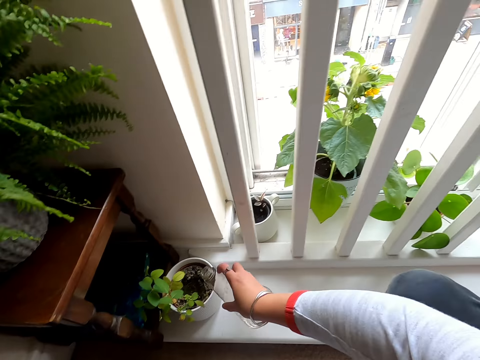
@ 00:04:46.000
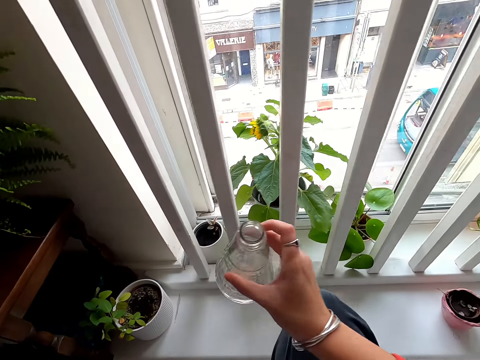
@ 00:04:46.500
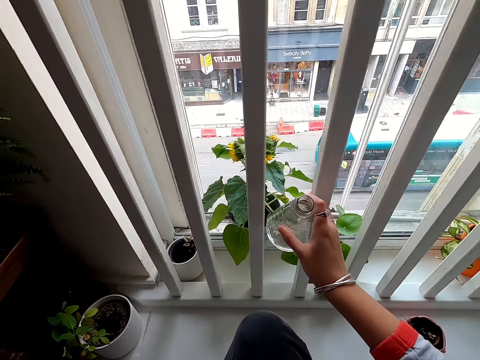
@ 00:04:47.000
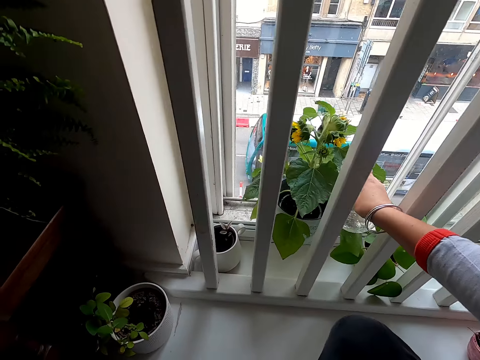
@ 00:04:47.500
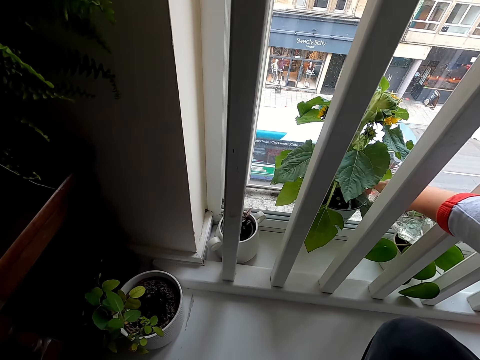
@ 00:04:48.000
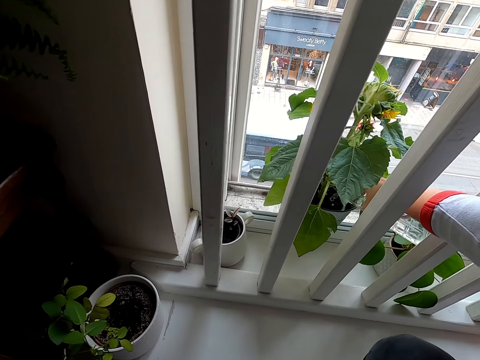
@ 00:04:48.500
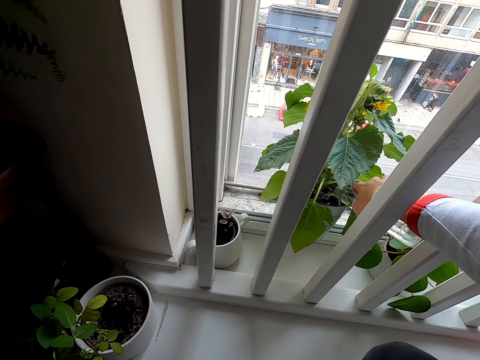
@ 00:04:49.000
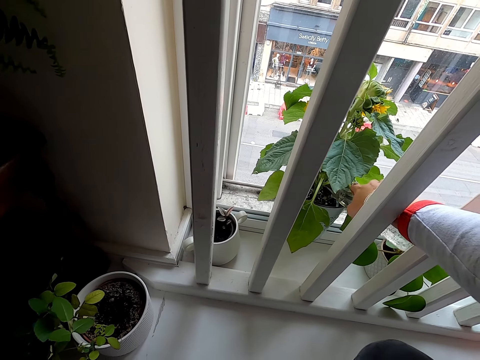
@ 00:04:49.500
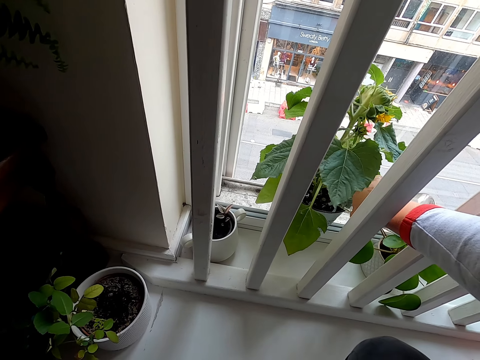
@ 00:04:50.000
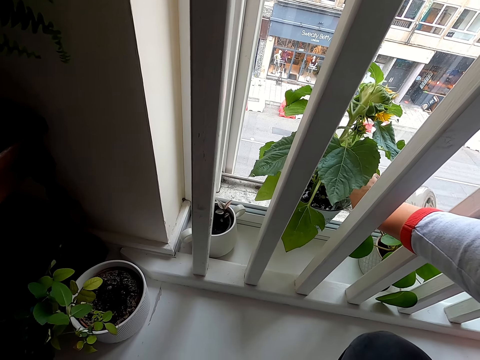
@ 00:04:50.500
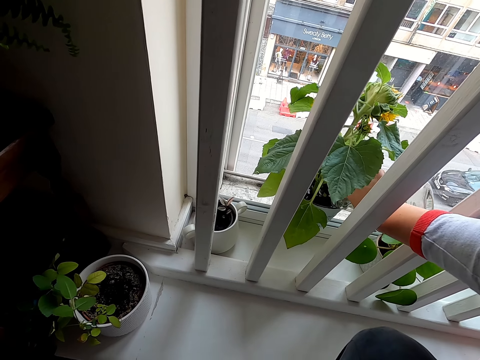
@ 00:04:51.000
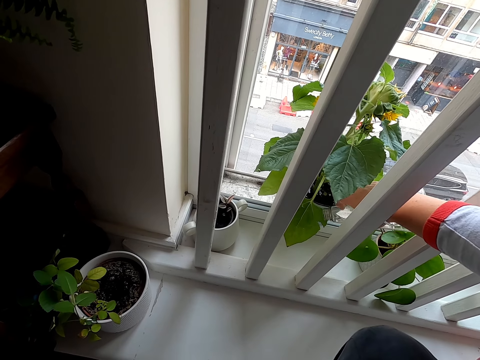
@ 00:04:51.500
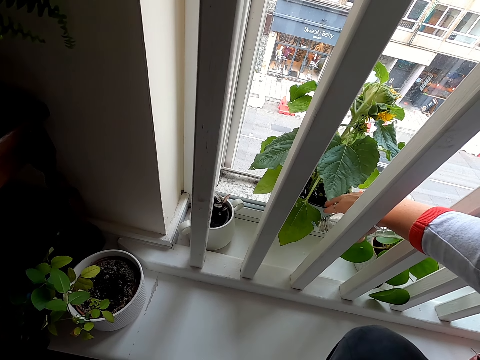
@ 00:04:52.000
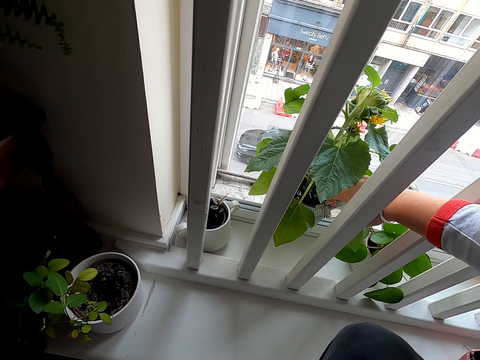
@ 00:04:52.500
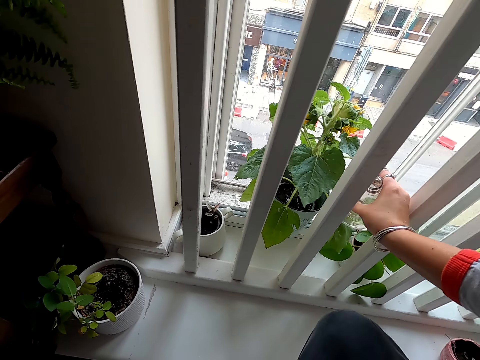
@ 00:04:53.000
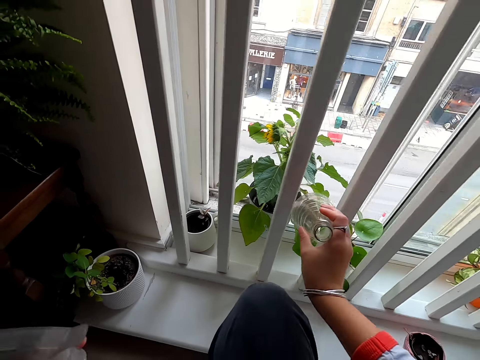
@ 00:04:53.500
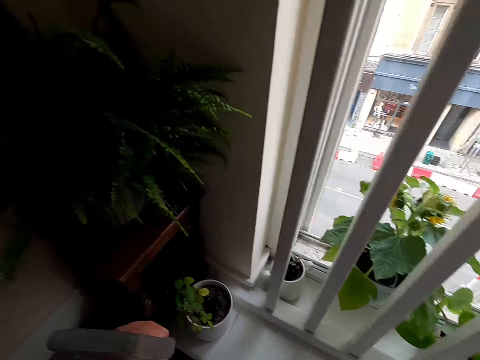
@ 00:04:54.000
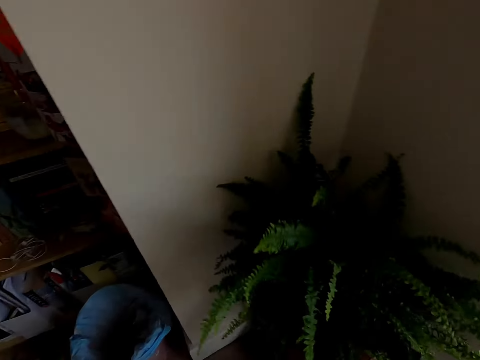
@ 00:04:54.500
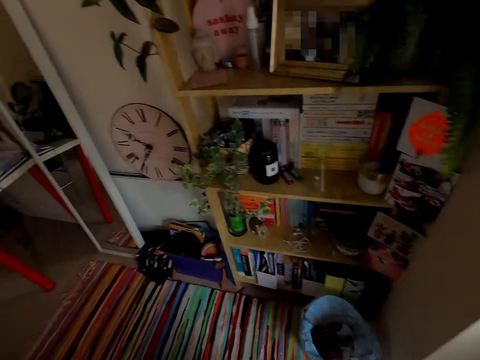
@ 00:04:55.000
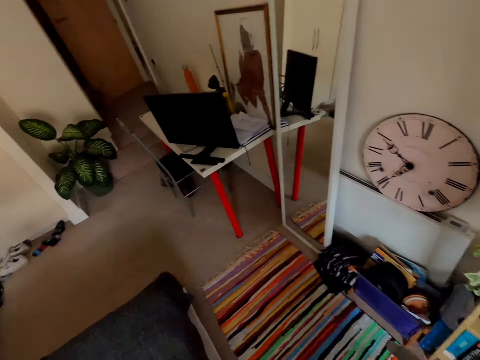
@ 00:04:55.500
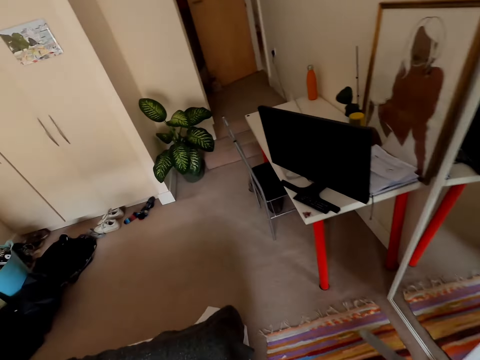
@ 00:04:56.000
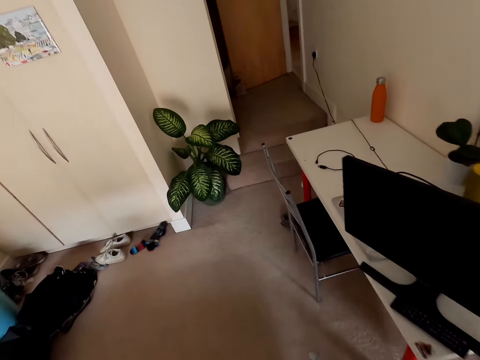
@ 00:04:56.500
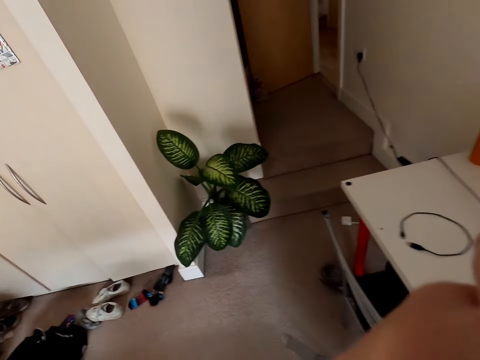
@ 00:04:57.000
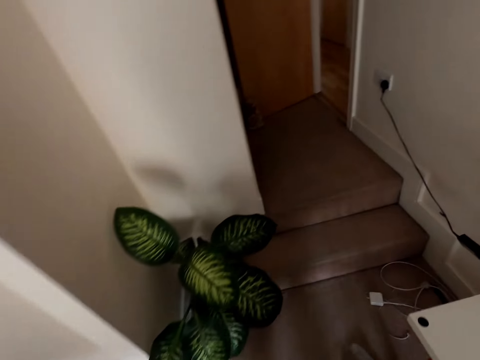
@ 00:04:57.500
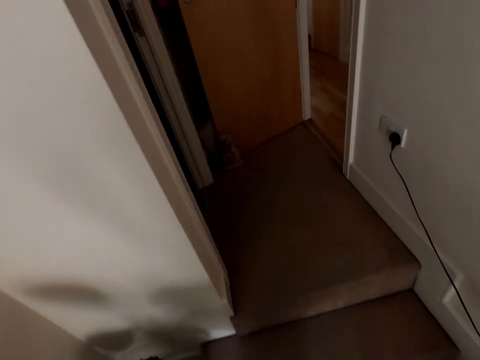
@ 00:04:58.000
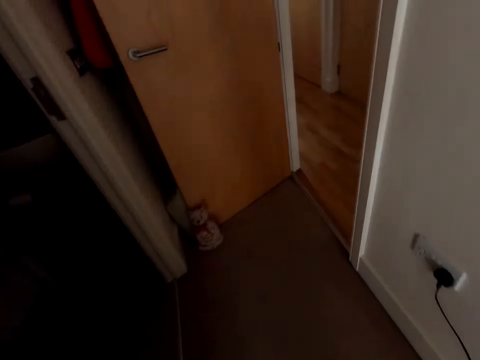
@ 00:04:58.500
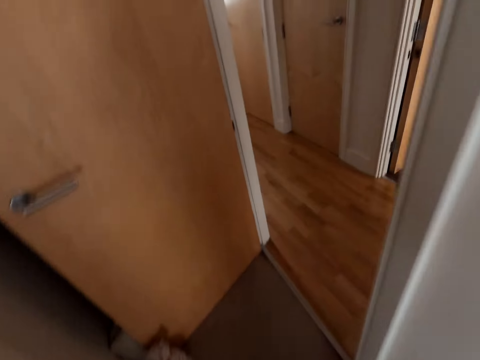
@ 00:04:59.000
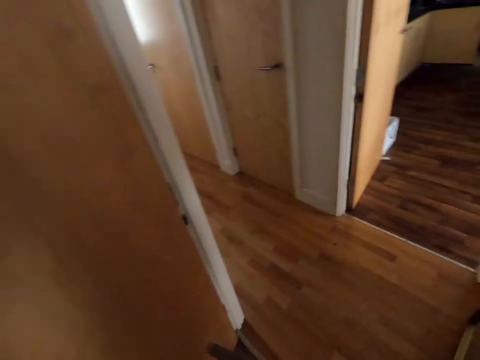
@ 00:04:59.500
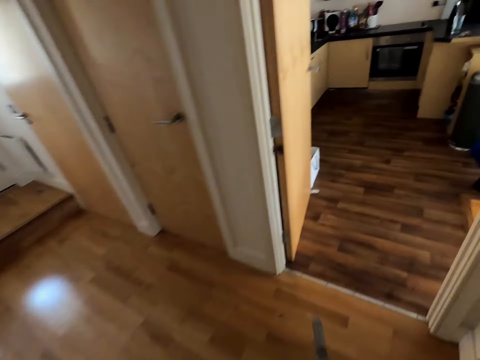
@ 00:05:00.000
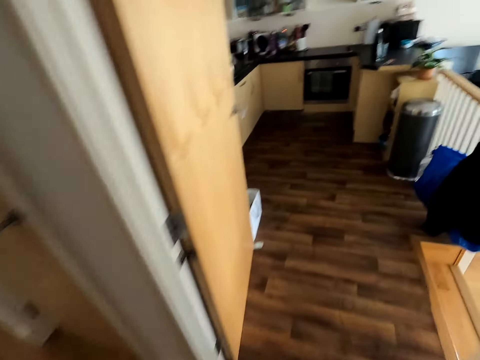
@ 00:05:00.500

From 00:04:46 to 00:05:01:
The camera wearer lifts the bottle. They pass the bottle between the rails. They water the plant. They pass the bottle between the rails. They walk around.

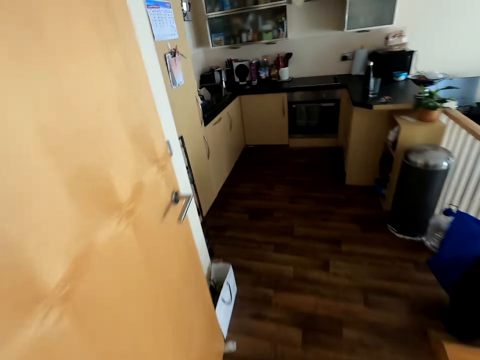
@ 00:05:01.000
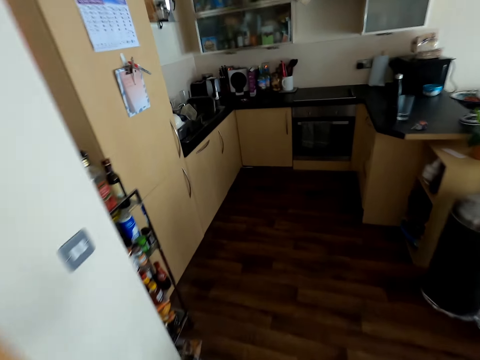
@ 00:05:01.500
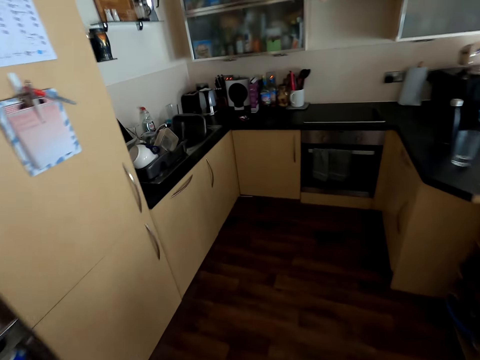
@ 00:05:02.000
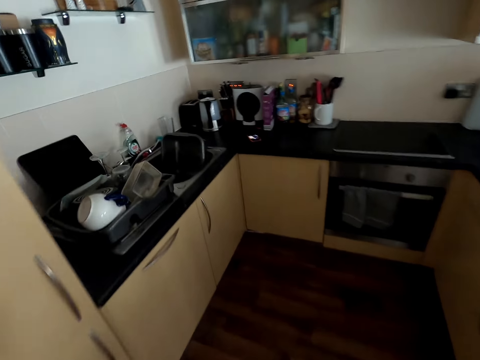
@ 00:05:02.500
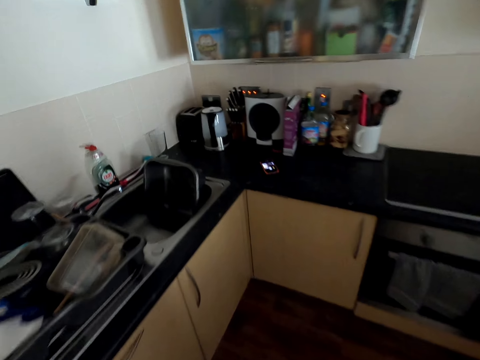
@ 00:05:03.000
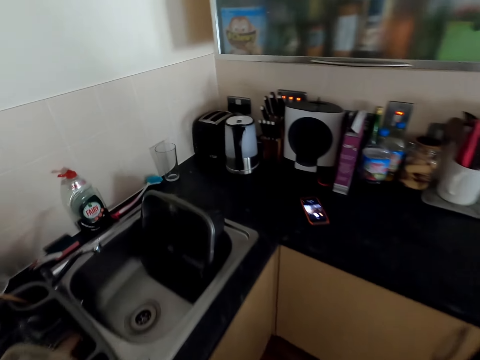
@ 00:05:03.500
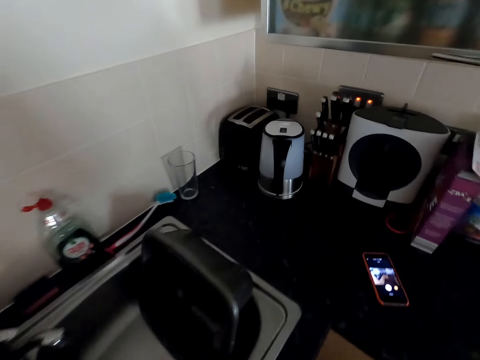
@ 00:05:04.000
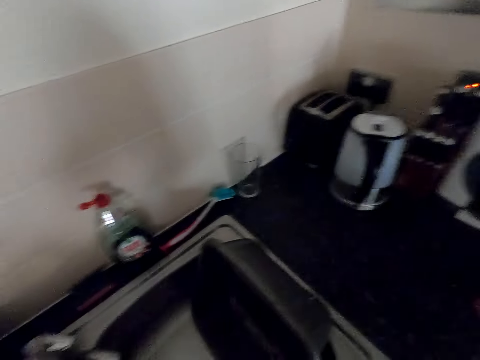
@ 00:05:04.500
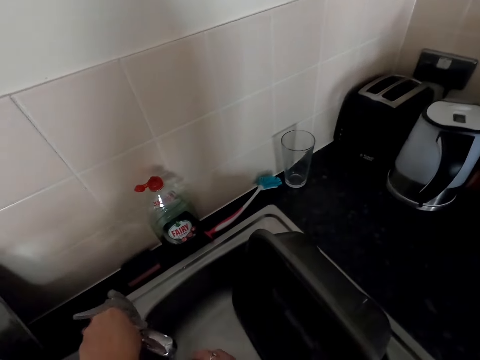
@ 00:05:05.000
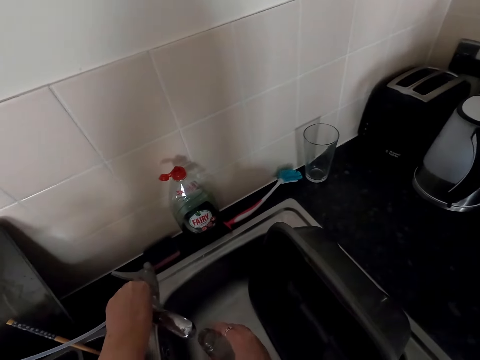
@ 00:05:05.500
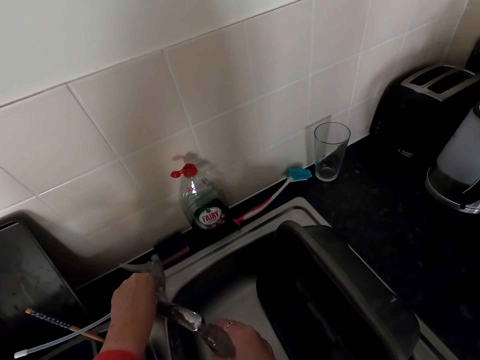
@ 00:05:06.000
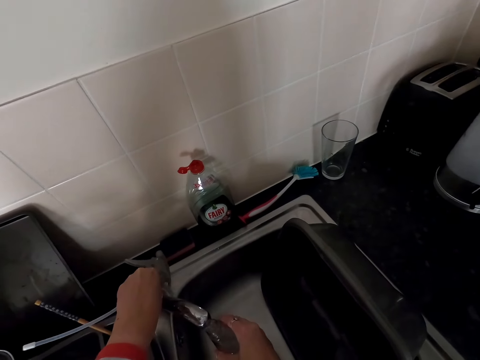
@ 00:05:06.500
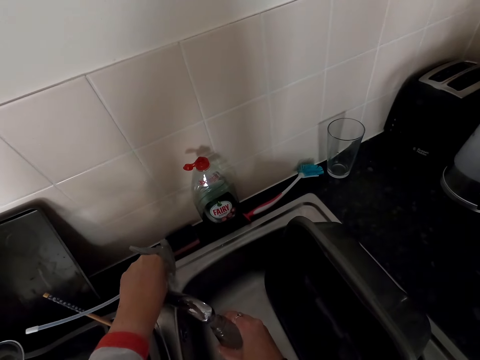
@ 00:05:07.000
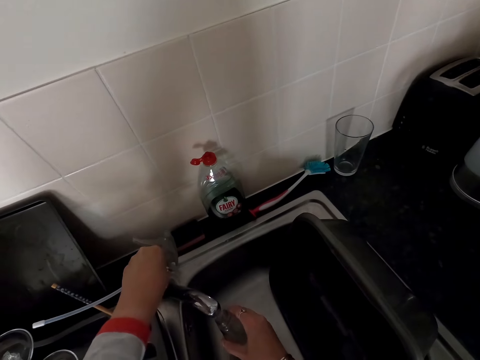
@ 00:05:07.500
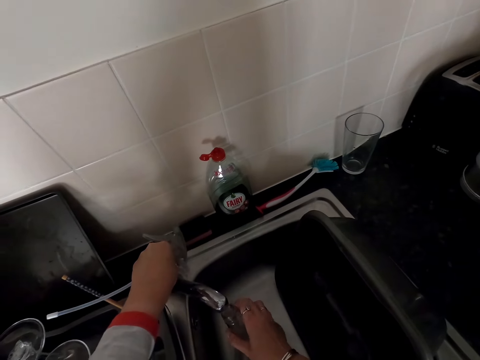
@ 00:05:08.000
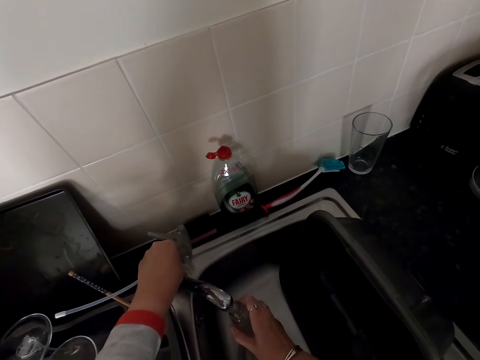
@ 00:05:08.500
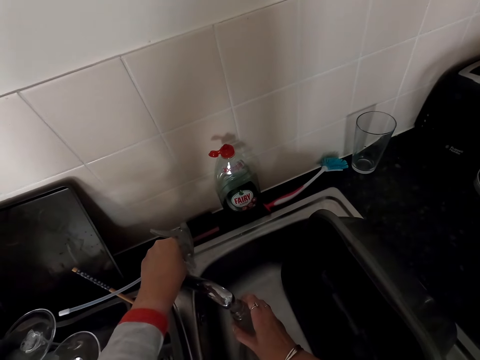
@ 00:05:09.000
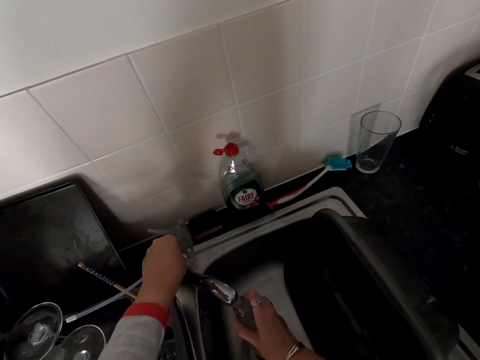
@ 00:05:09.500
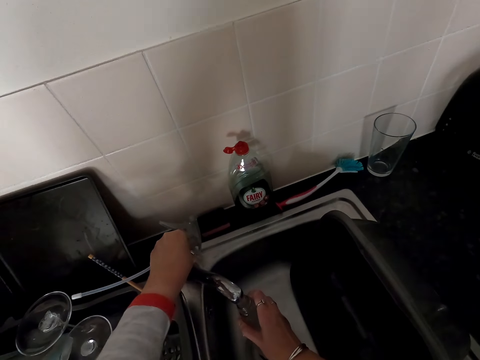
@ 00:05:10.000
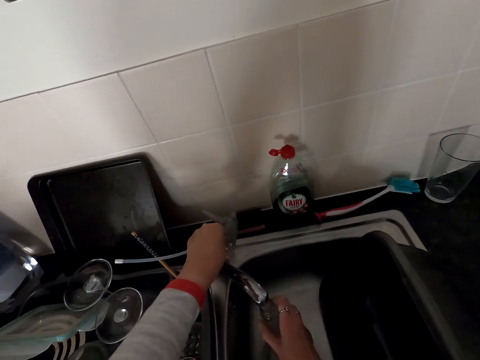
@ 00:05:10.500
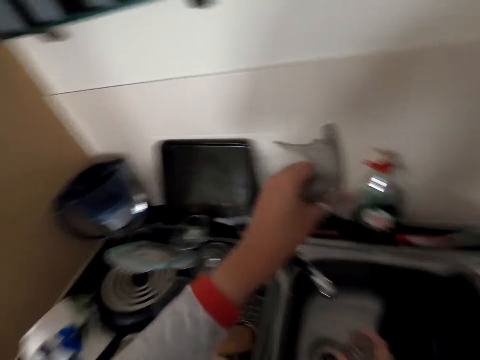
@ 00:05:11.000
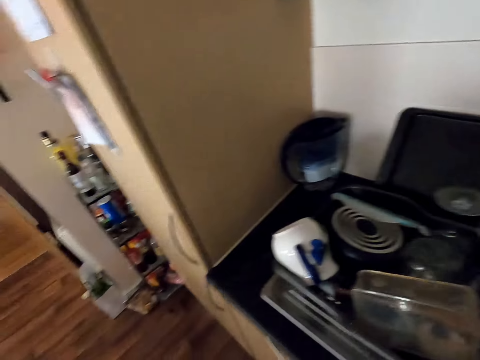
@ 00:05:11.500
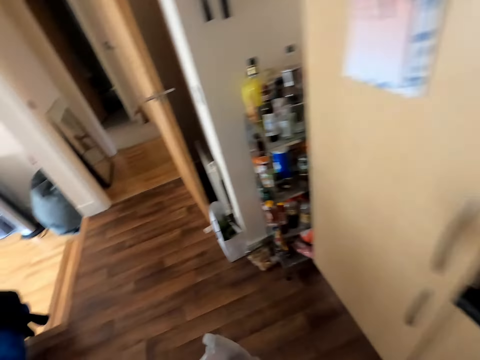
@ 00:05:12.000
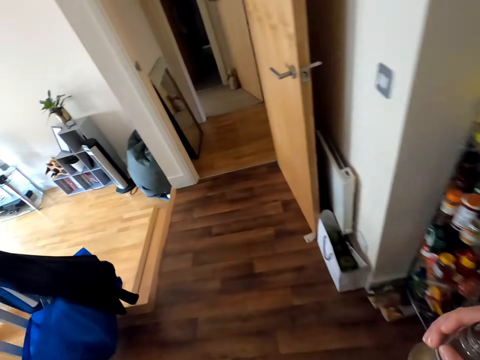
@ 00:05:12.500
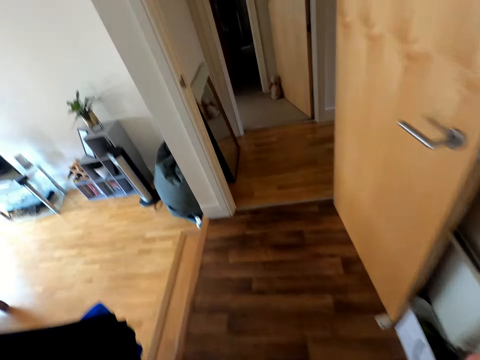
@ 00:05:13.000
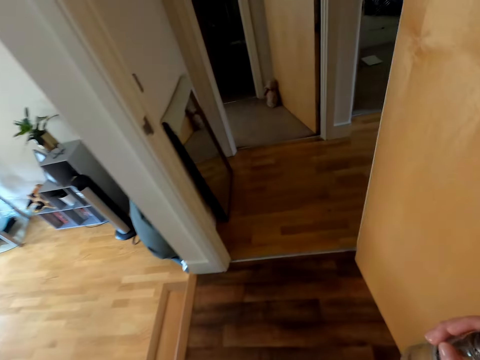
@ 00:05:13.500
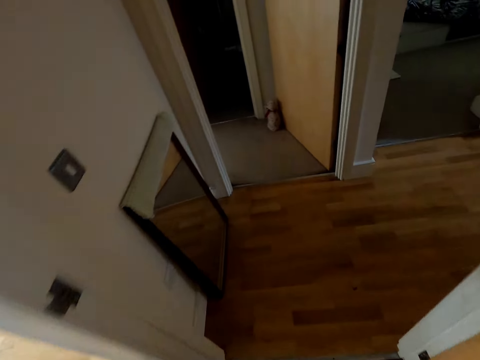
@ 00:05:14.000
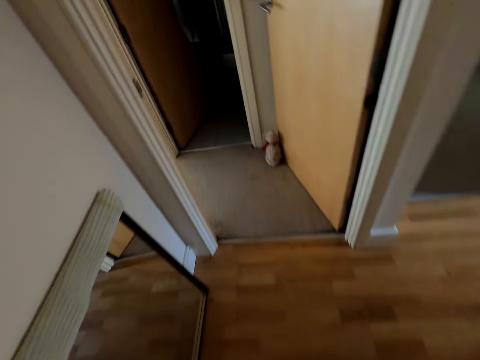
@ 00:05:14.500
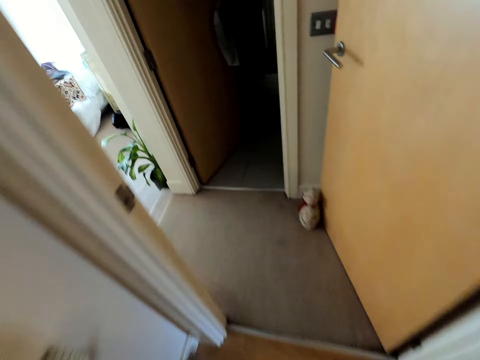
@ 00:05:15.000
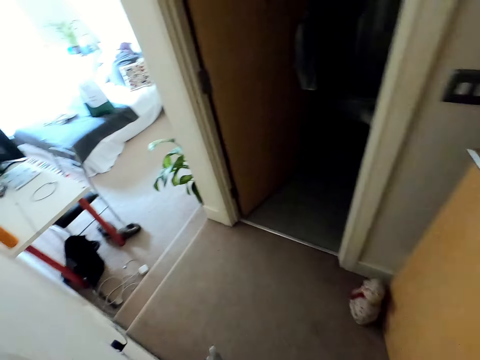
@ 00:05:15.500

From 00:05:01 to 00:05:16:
The camera wearer lifts the bottle. They switch on the water tap. They fetch water with the bottle. They switch off the water tap. They lift the left hand. They walk around.
